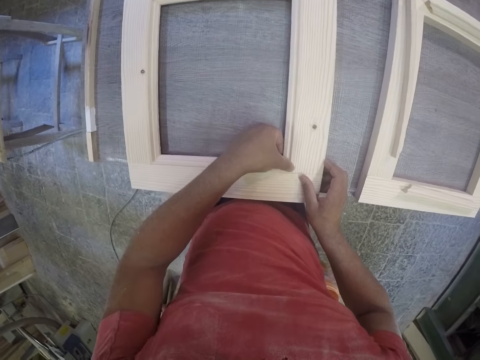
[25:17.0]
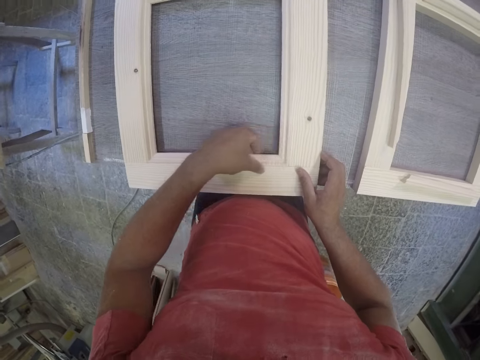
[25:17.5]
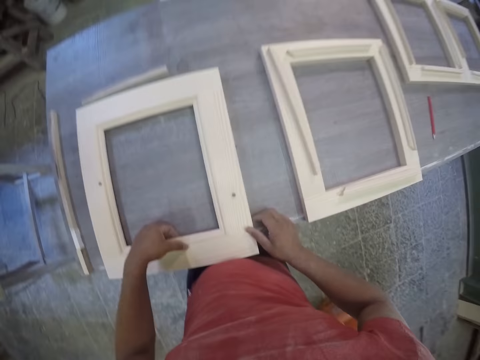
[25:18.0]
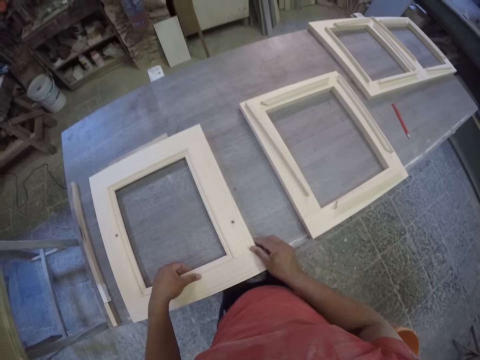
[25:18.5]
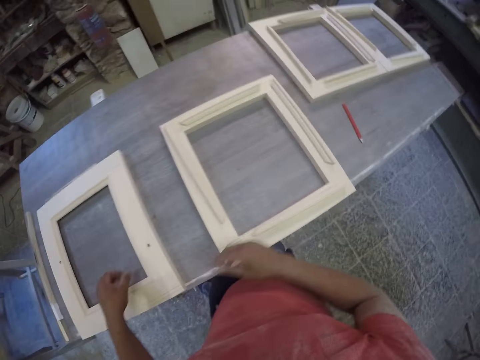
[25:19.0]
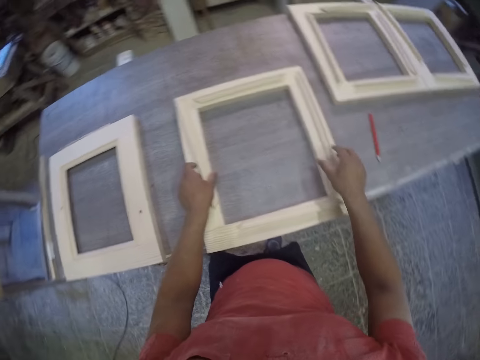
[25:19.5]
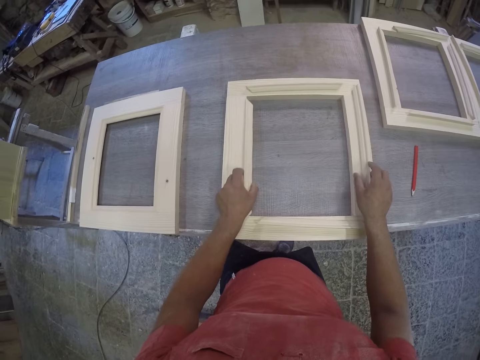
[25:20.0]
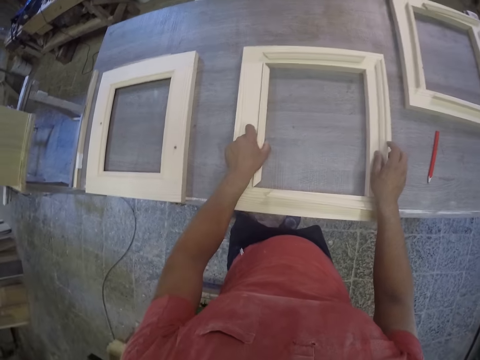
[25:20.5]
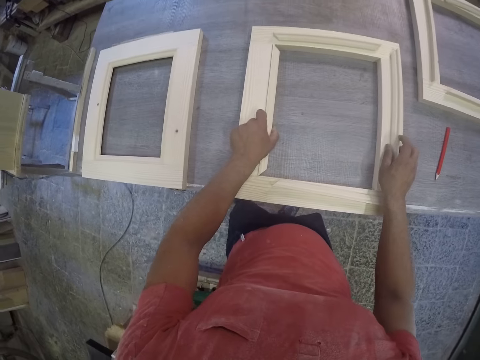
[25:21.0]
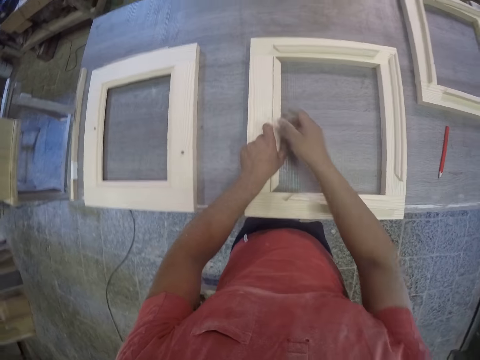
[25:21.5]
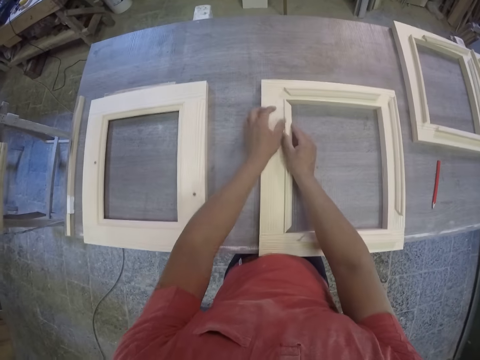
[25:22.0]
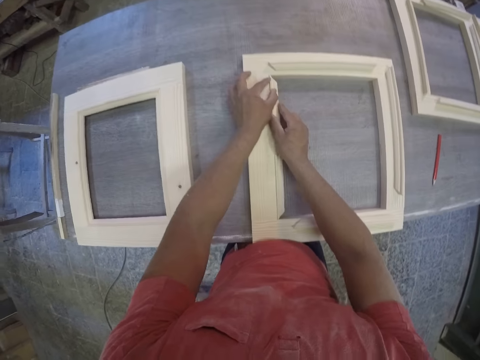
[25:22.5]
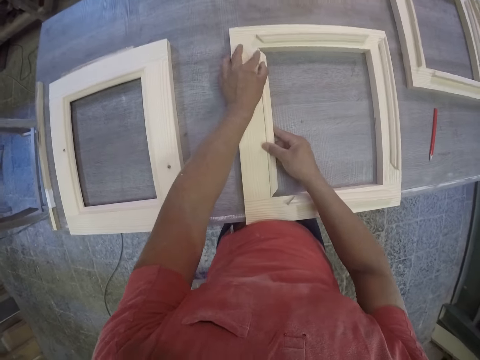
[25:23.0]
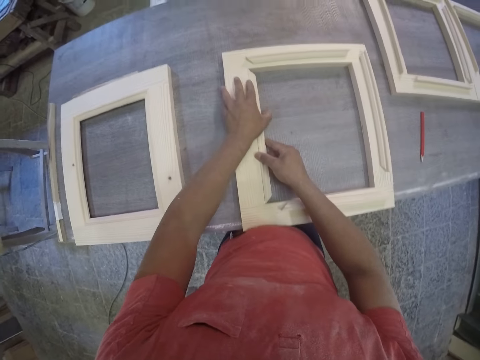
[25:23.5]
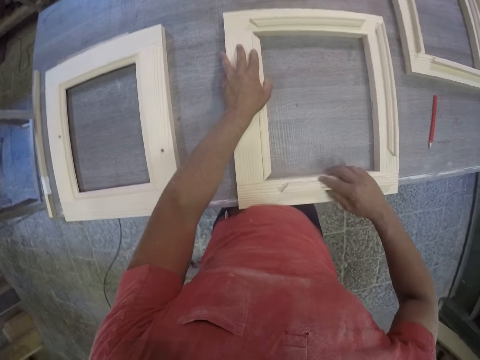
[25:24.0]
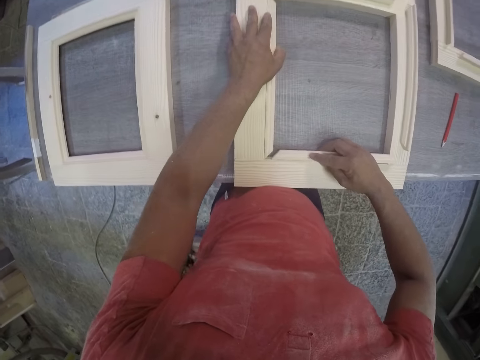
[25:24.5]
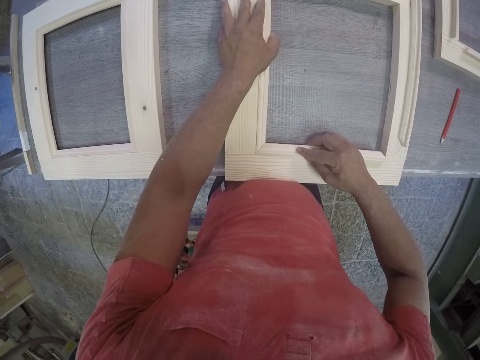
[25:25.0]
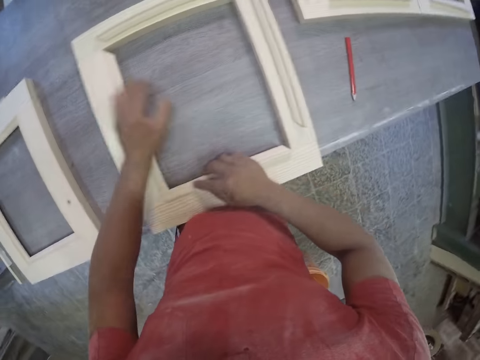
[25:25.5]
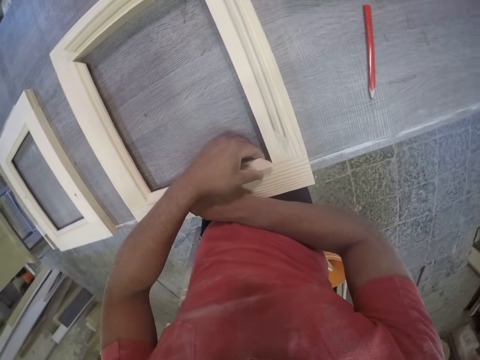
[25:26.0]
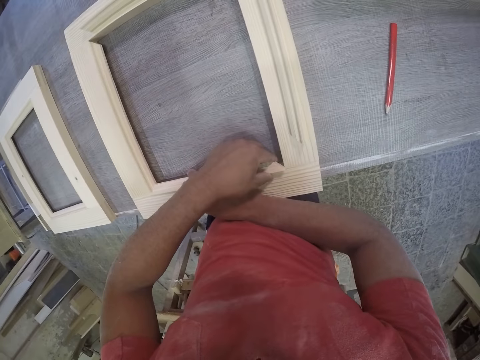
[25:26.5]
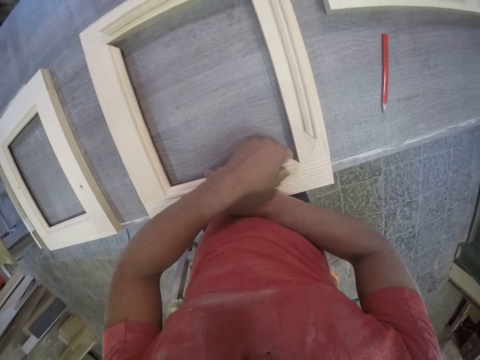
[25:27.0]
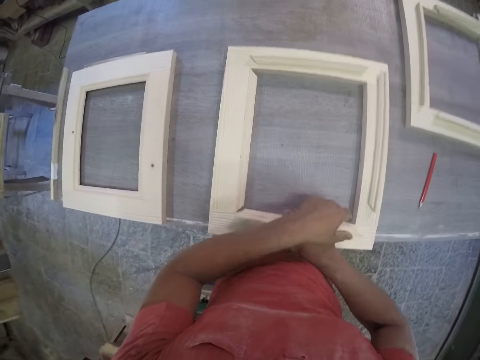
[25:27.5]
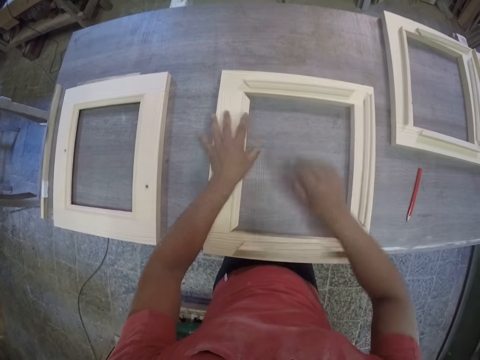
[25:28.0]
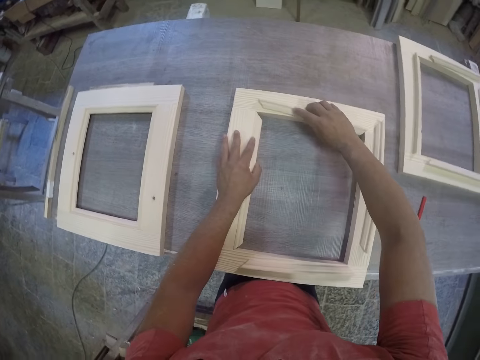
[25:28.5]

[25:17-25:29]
The camera wearer holds the piece of wood. They fix the piece of wood to the frame.

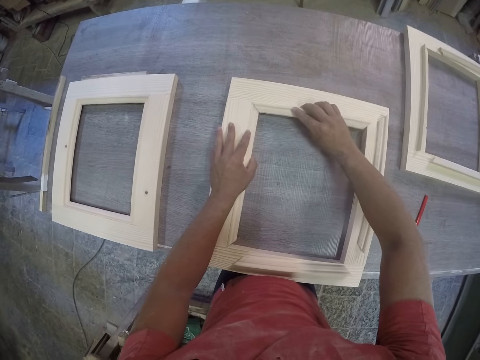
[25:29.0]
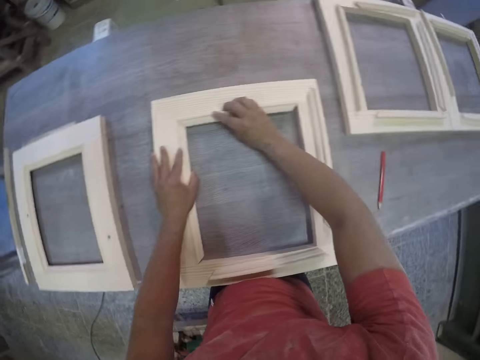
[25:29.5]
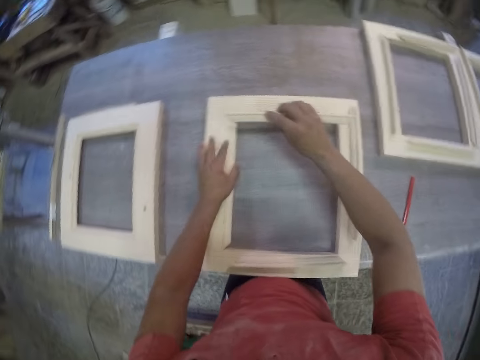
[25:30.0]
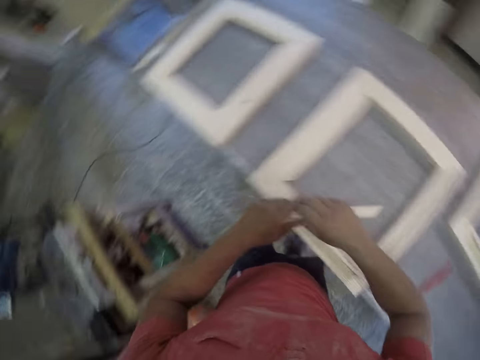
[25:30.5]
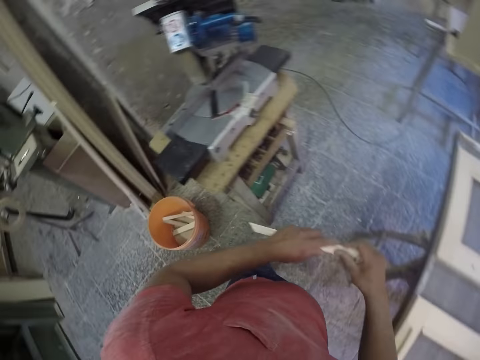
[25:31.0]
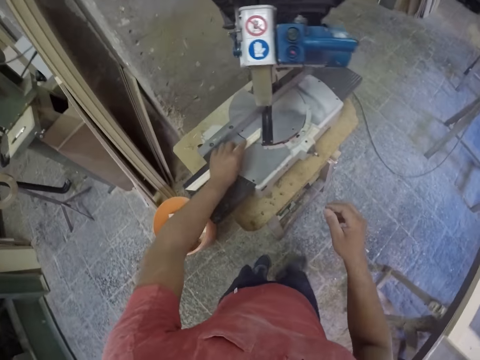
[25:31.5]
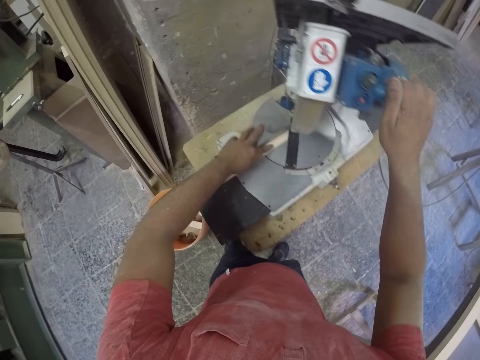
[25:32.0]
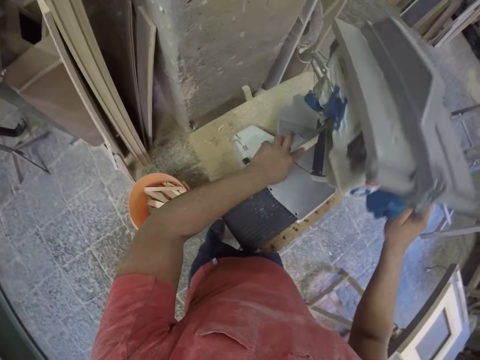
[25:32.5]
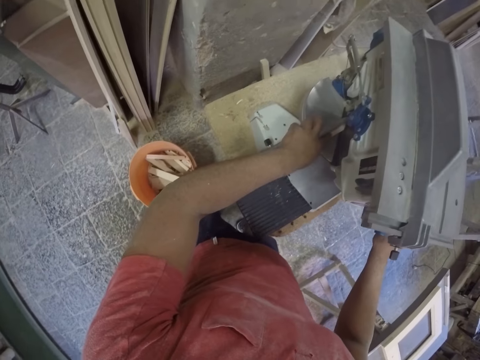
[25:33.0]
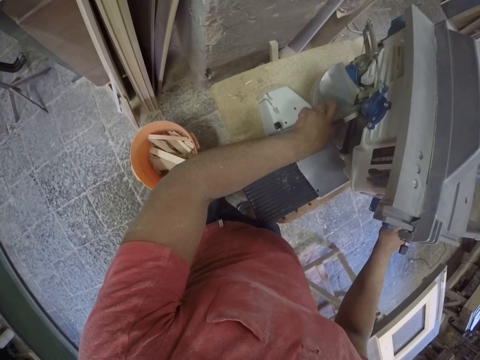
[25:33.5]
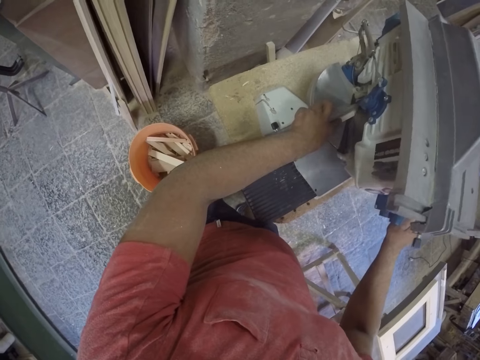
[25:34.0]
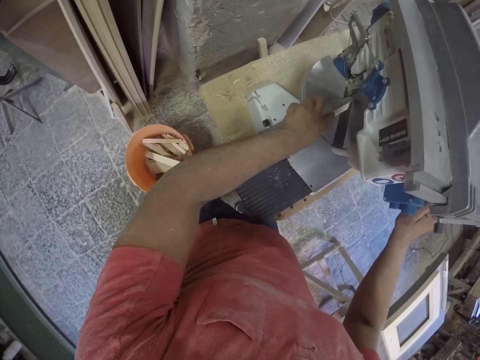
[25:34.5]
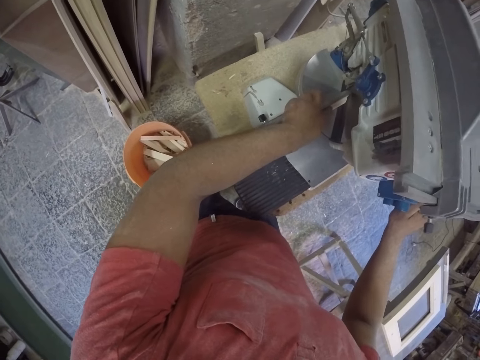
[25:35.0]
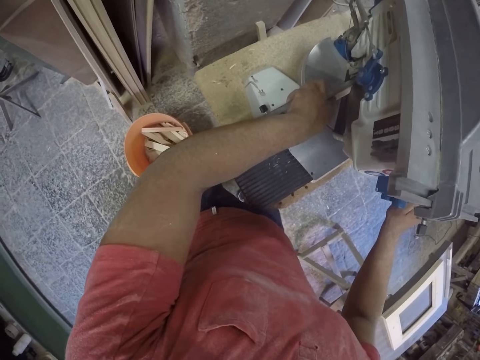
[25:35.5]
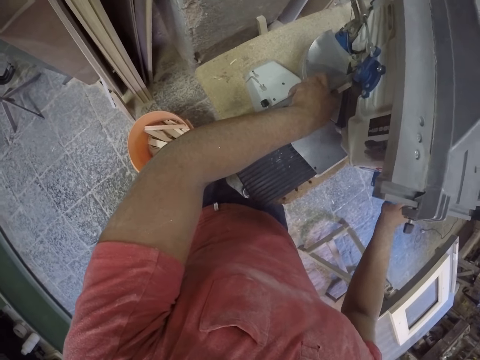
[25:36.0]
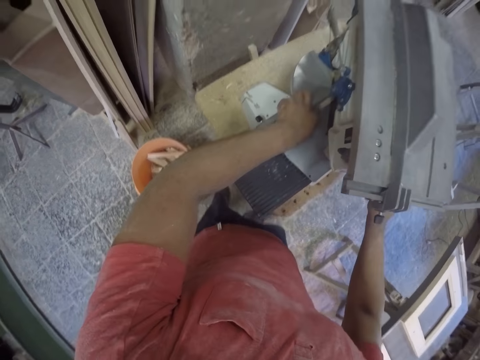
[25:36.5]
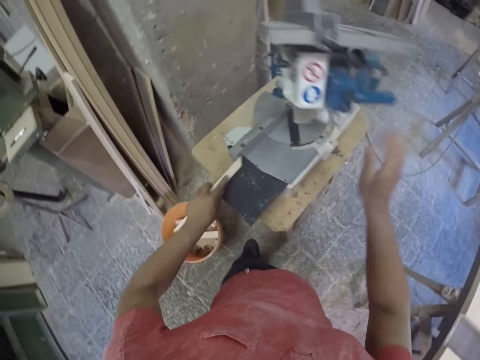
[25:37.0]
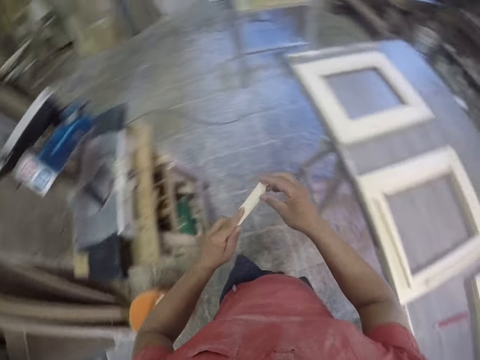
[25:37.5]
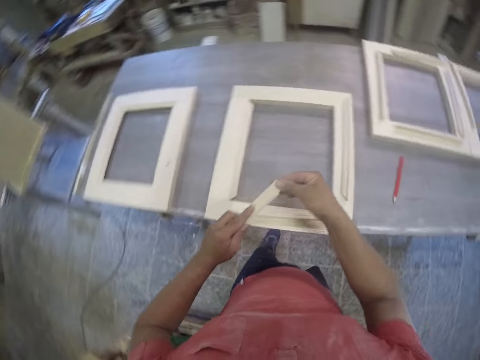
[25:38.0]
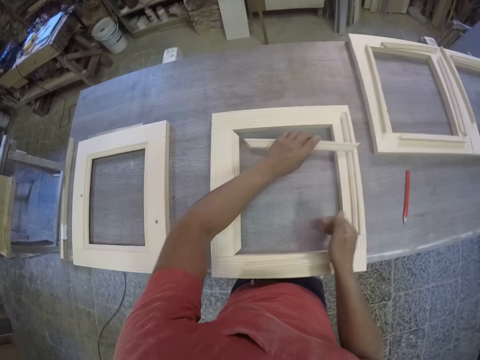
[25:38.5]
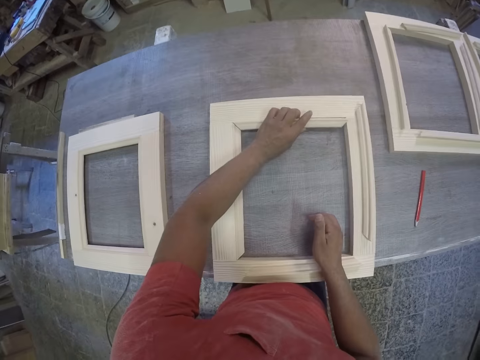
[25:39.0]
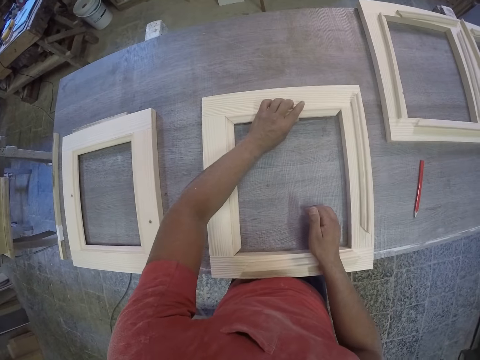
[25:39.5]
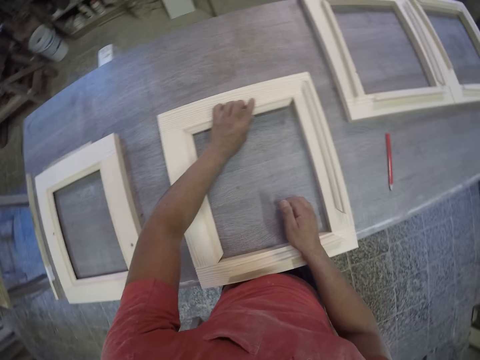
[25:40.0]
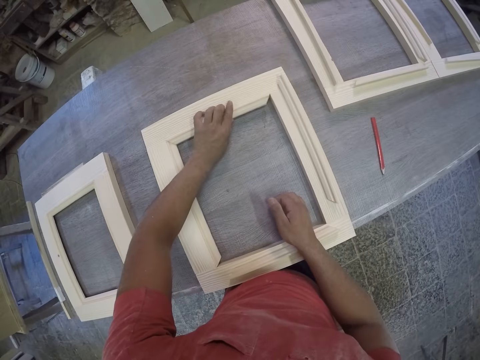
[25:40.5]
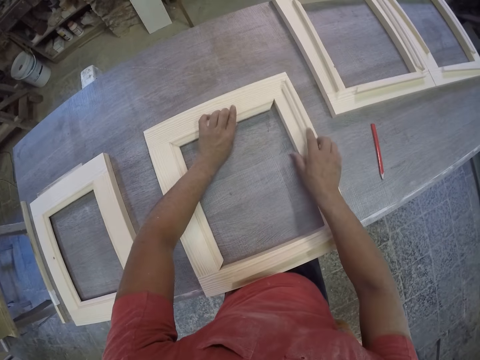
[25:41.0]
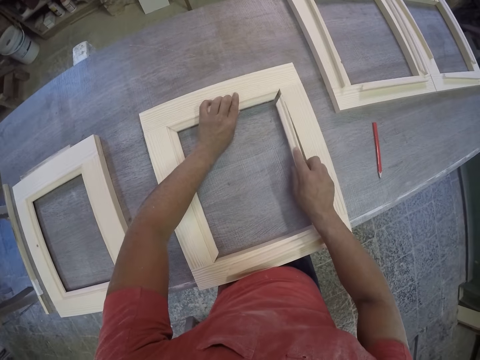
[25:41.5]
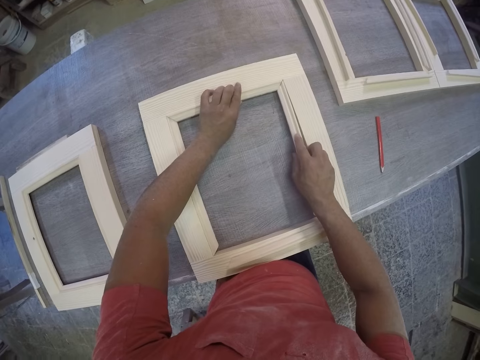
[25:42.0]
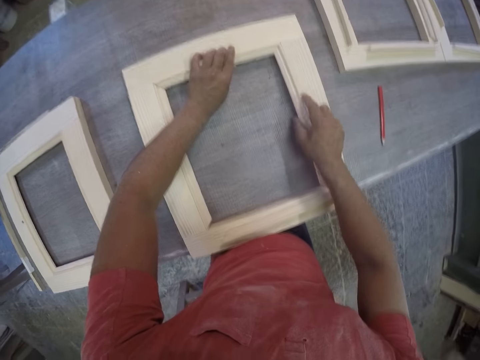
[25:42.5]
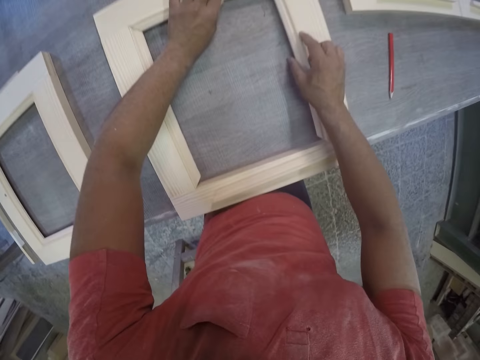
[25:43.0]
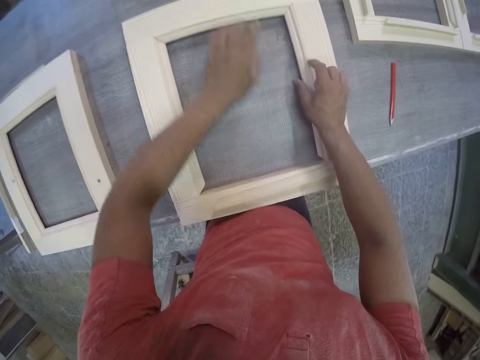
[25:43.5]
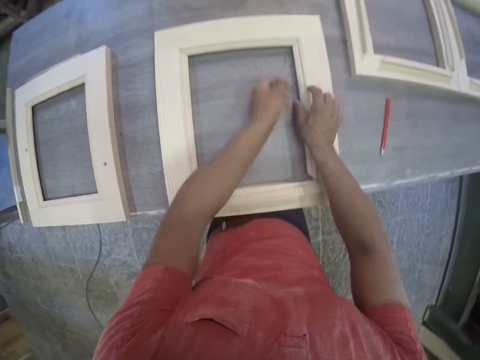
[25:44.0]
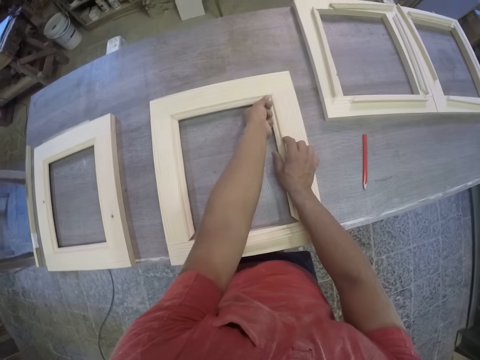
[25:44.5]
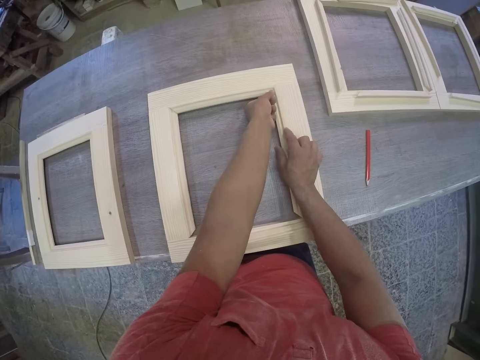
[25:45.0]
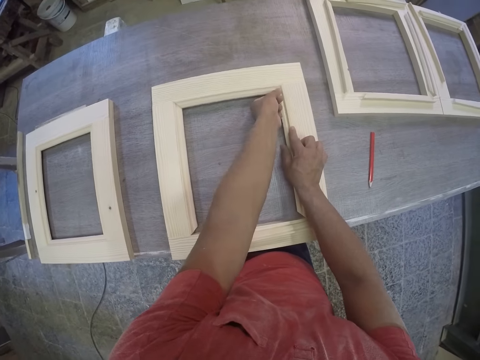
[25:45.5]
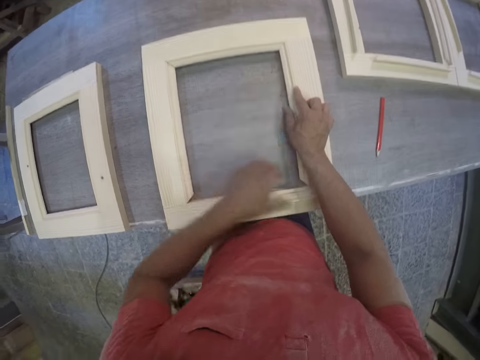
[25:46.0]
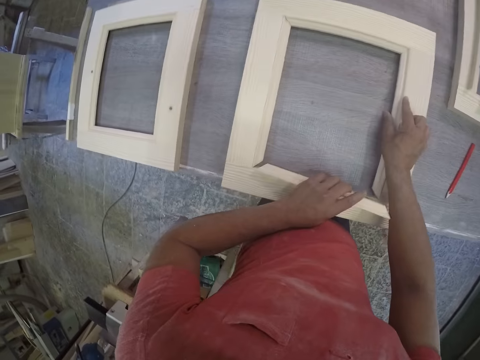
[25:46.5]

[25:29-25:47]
The camera wearer places a piece of wood on the cutting machine. They press the machine, a chop saw, to cut the piece of wood. They fix the piece of wood to the frame.
